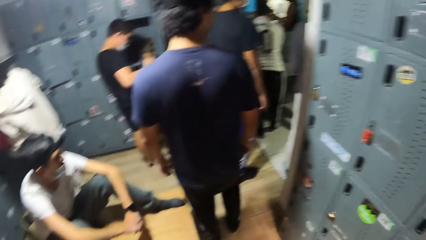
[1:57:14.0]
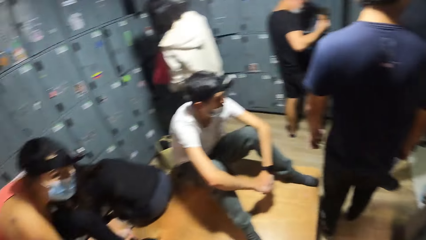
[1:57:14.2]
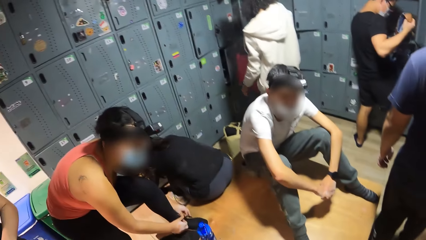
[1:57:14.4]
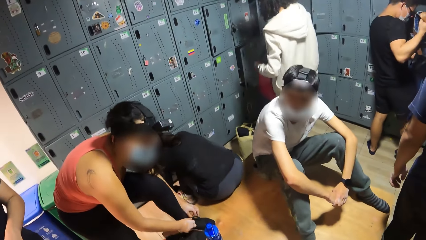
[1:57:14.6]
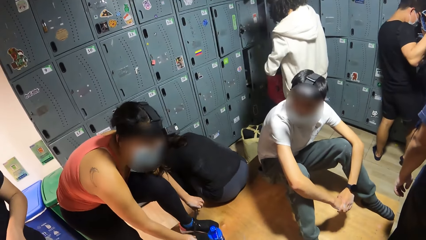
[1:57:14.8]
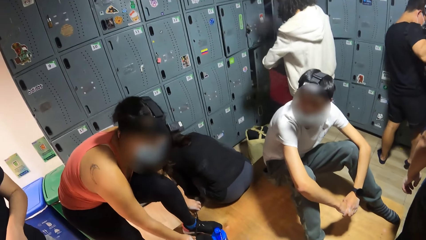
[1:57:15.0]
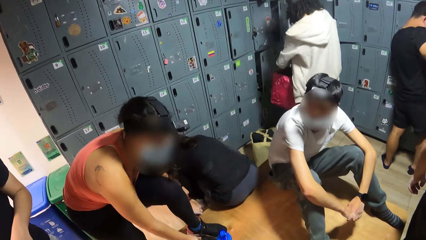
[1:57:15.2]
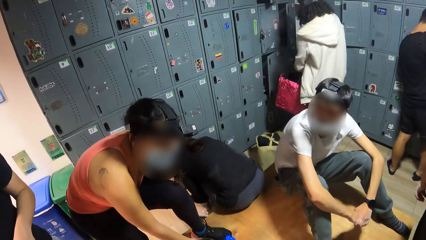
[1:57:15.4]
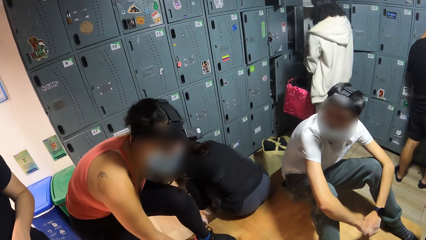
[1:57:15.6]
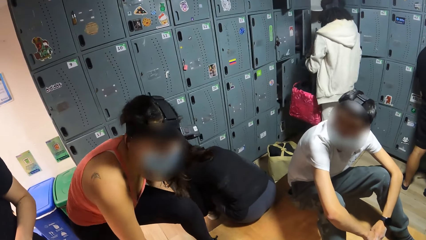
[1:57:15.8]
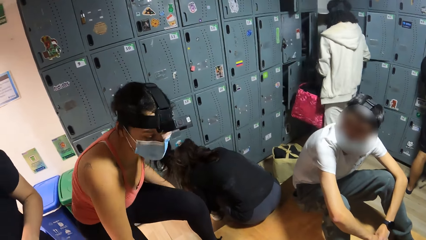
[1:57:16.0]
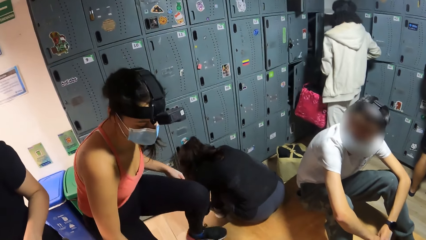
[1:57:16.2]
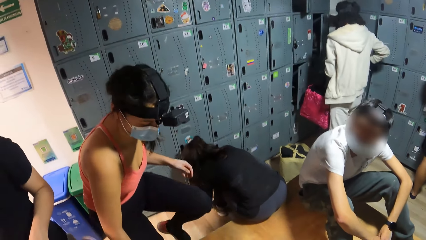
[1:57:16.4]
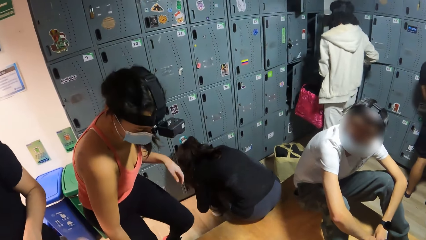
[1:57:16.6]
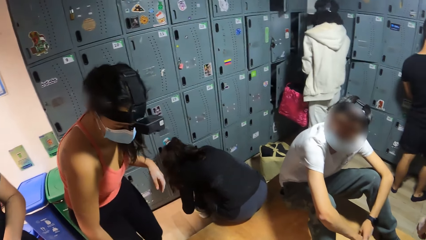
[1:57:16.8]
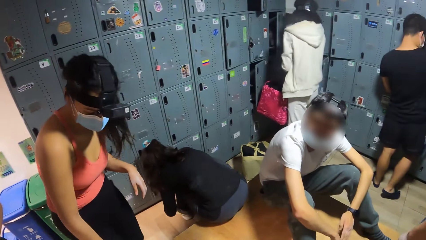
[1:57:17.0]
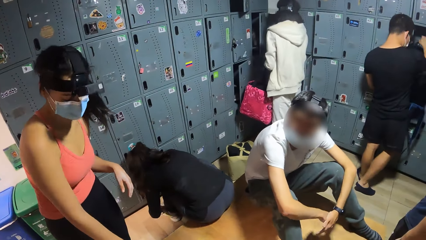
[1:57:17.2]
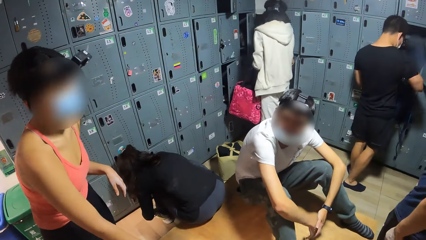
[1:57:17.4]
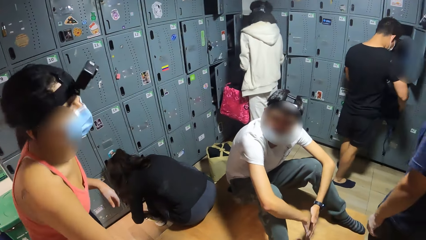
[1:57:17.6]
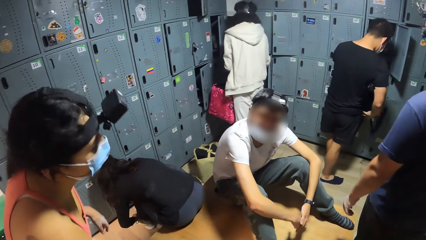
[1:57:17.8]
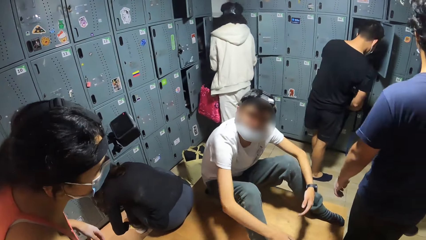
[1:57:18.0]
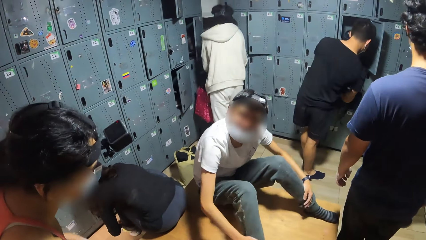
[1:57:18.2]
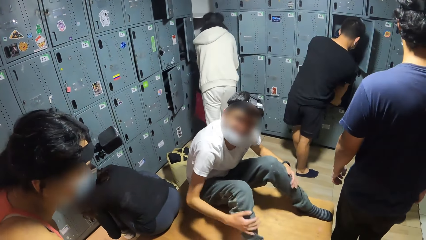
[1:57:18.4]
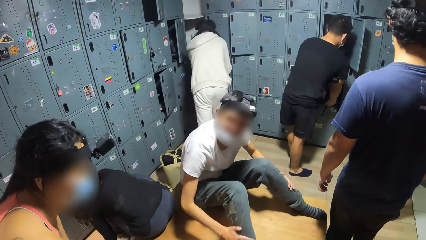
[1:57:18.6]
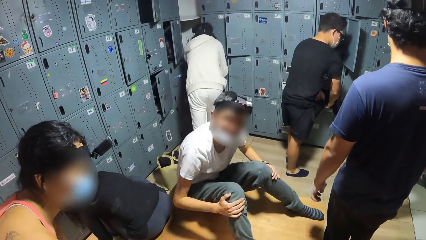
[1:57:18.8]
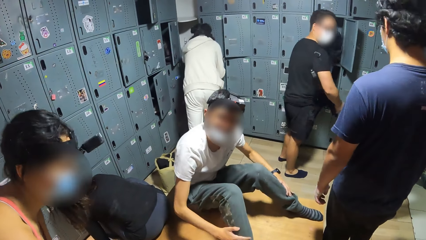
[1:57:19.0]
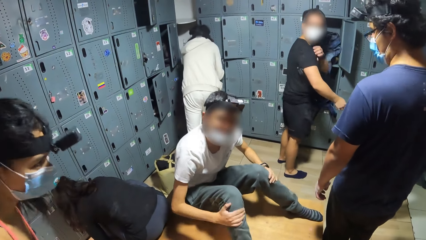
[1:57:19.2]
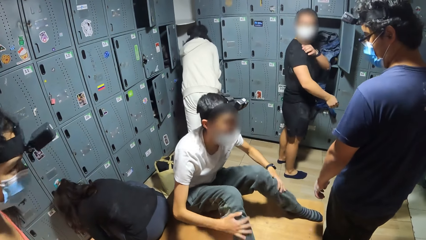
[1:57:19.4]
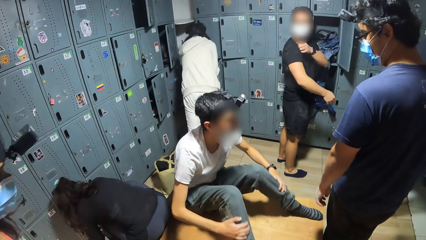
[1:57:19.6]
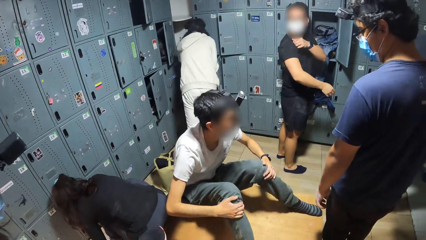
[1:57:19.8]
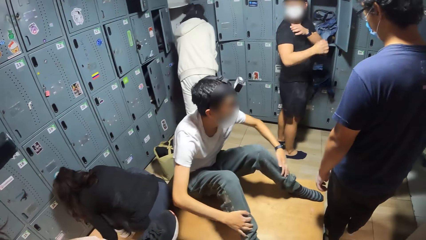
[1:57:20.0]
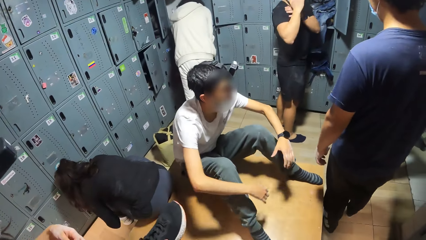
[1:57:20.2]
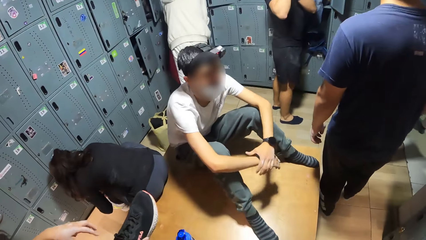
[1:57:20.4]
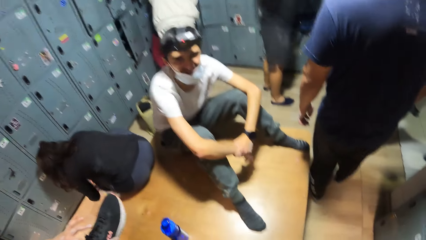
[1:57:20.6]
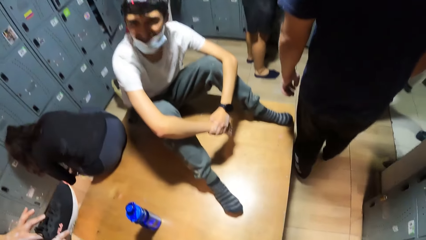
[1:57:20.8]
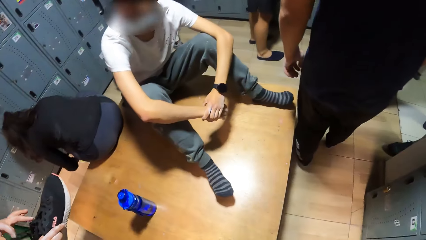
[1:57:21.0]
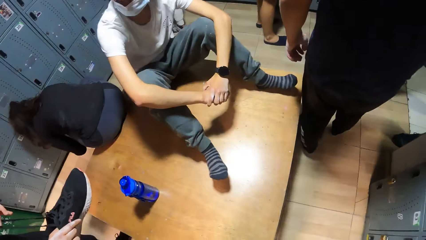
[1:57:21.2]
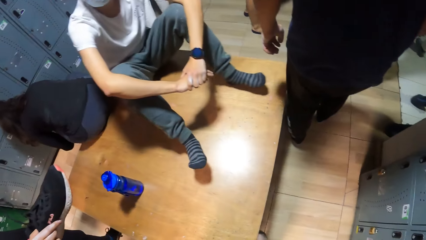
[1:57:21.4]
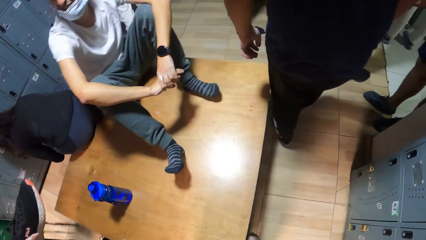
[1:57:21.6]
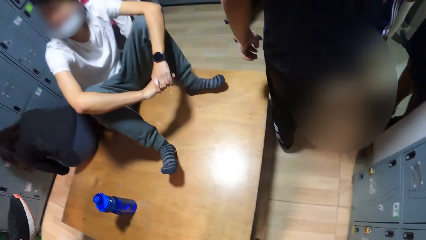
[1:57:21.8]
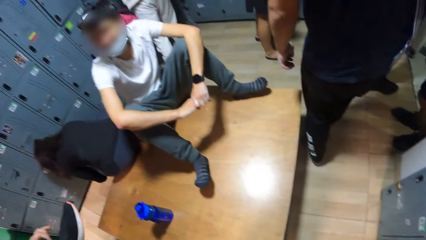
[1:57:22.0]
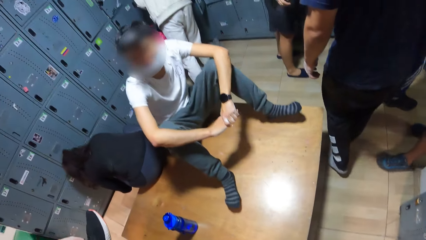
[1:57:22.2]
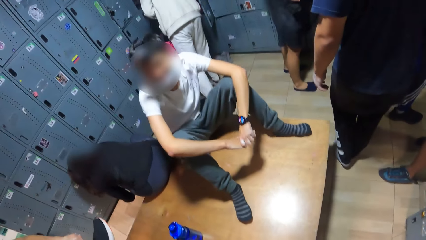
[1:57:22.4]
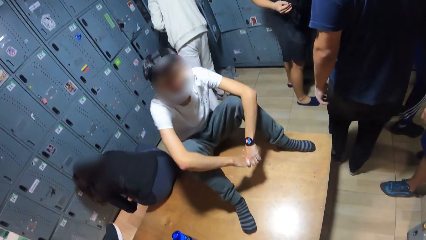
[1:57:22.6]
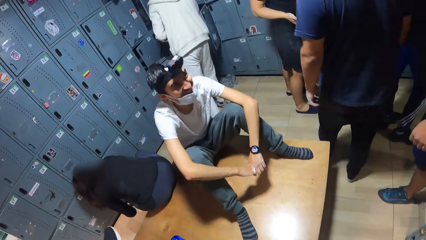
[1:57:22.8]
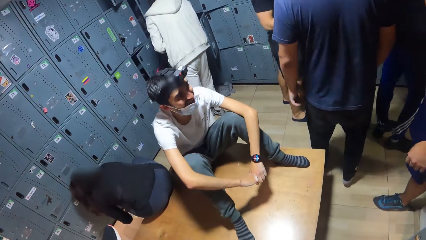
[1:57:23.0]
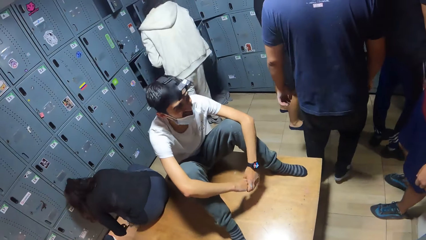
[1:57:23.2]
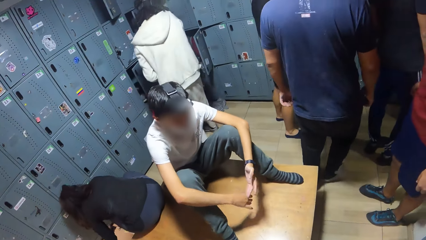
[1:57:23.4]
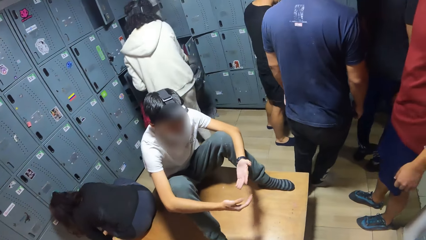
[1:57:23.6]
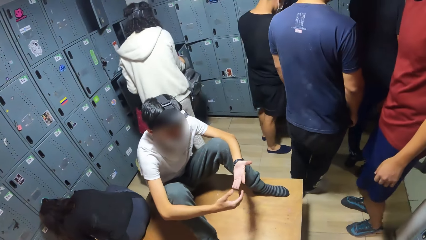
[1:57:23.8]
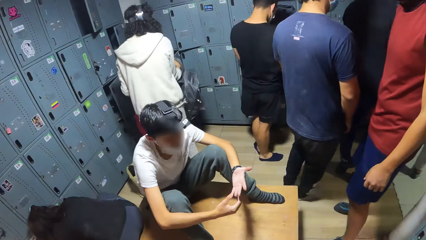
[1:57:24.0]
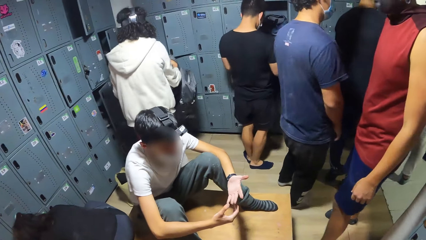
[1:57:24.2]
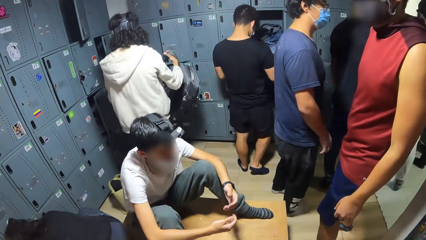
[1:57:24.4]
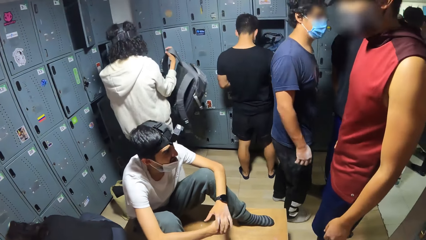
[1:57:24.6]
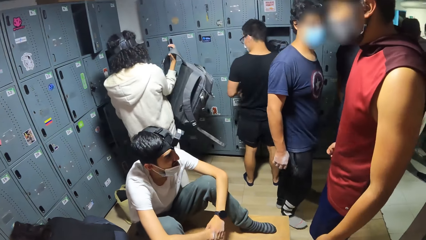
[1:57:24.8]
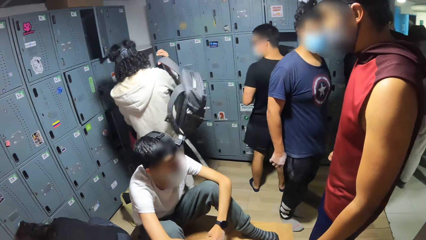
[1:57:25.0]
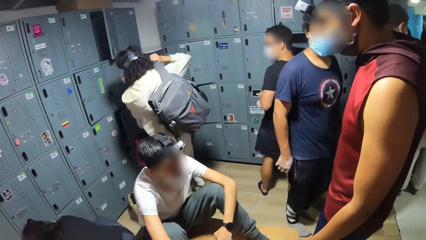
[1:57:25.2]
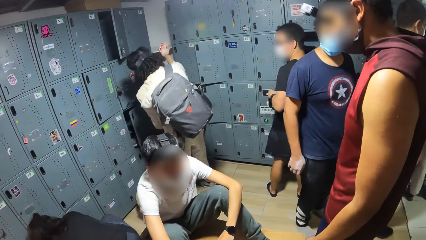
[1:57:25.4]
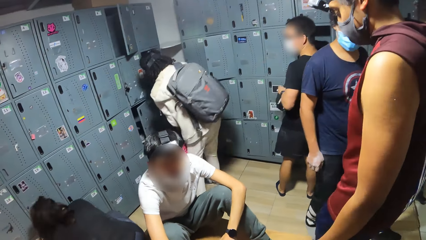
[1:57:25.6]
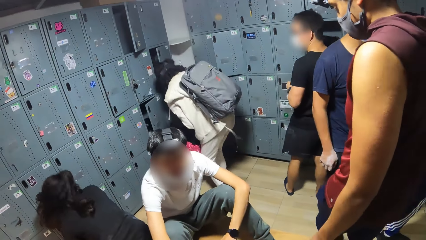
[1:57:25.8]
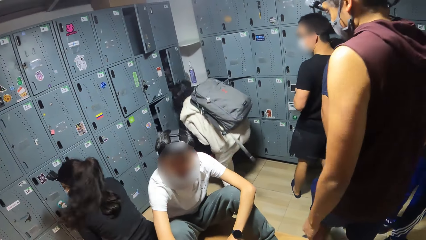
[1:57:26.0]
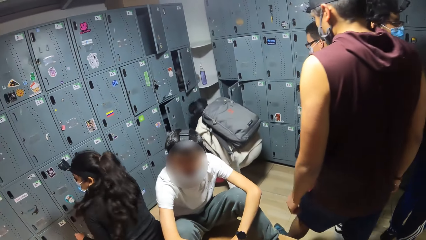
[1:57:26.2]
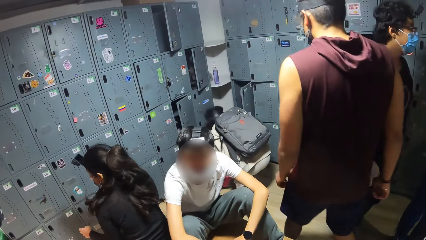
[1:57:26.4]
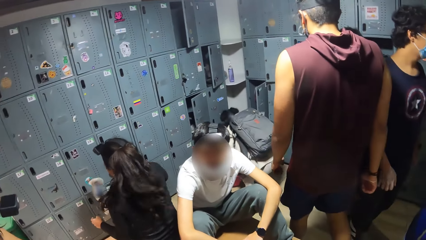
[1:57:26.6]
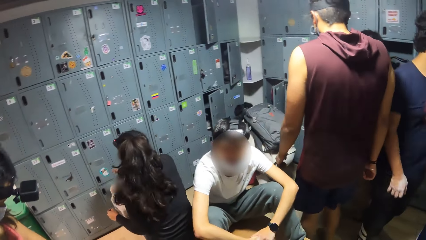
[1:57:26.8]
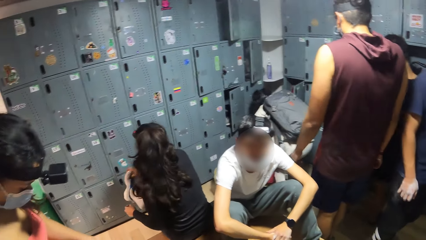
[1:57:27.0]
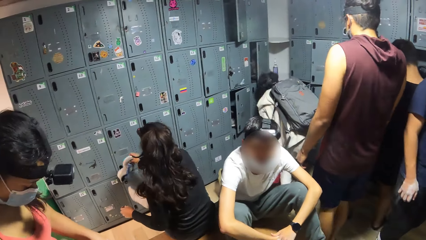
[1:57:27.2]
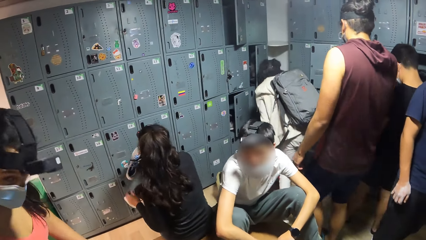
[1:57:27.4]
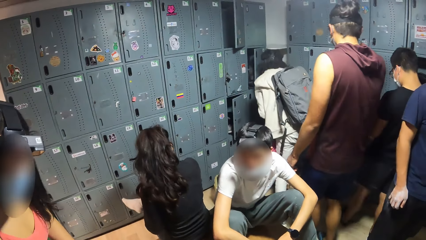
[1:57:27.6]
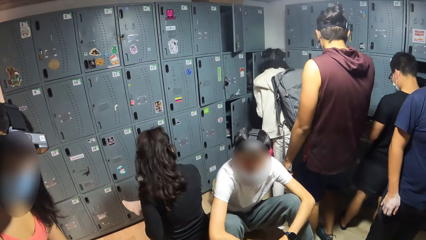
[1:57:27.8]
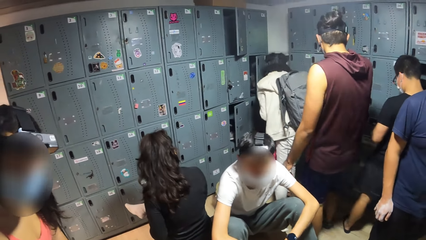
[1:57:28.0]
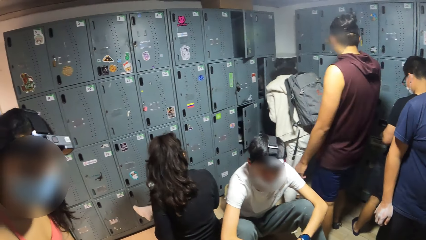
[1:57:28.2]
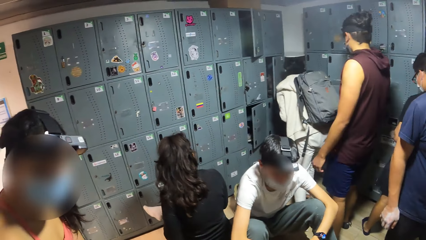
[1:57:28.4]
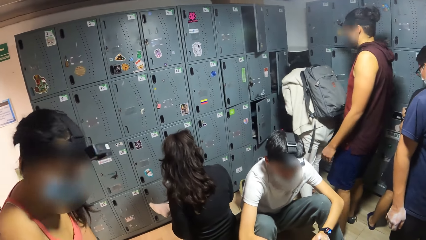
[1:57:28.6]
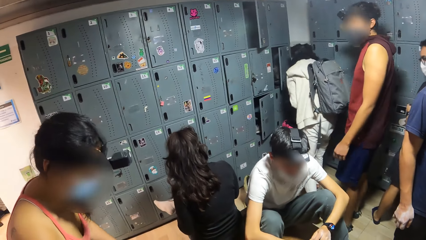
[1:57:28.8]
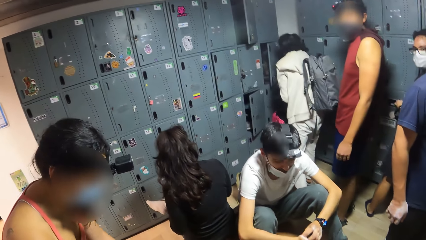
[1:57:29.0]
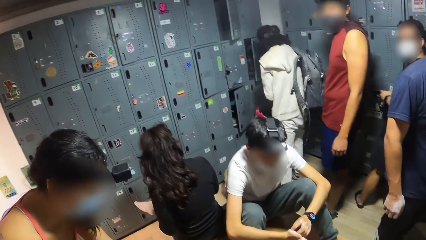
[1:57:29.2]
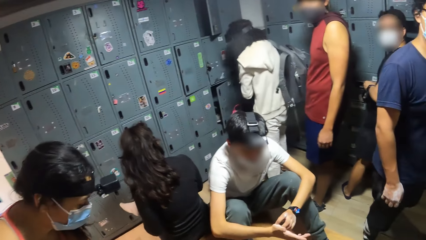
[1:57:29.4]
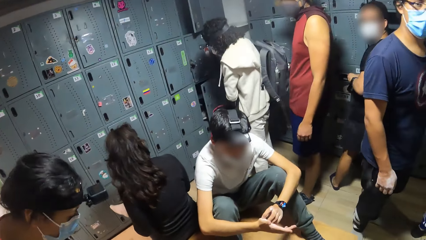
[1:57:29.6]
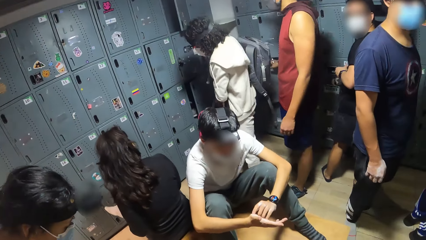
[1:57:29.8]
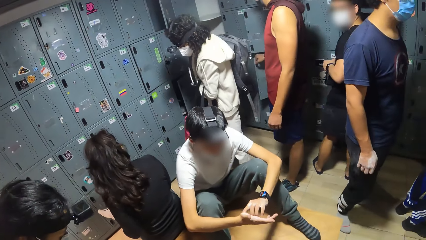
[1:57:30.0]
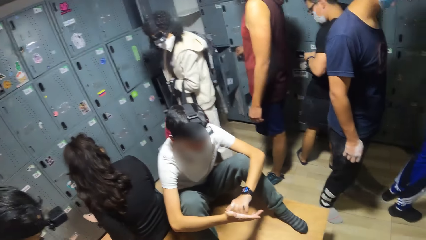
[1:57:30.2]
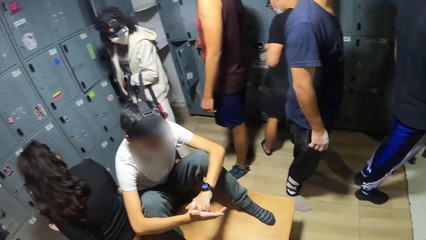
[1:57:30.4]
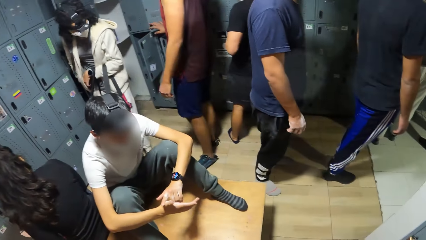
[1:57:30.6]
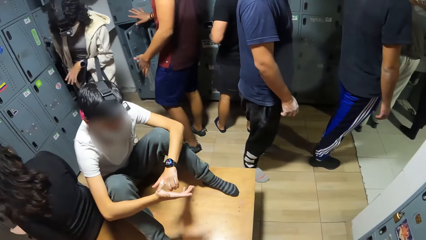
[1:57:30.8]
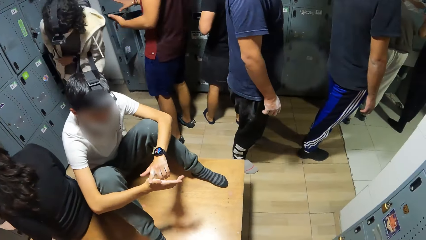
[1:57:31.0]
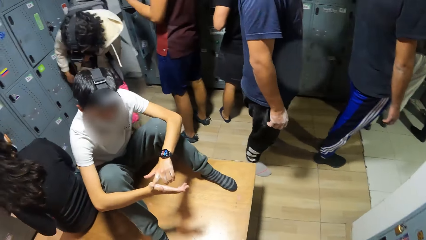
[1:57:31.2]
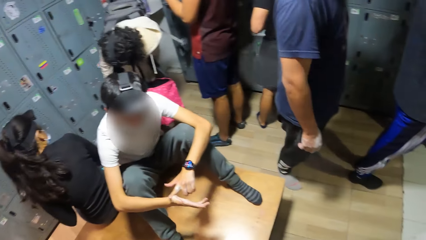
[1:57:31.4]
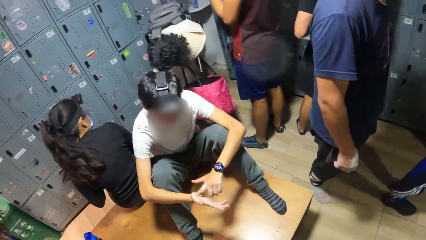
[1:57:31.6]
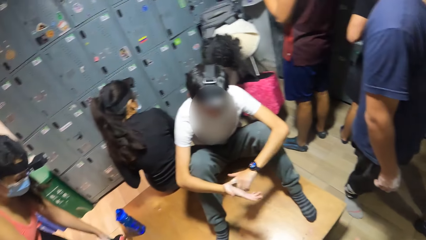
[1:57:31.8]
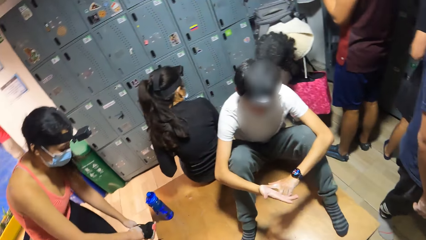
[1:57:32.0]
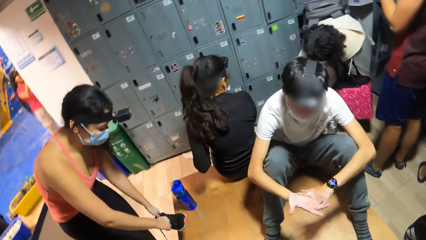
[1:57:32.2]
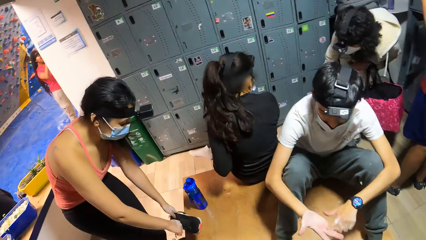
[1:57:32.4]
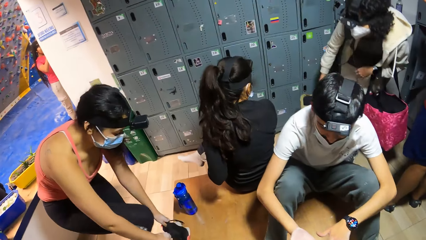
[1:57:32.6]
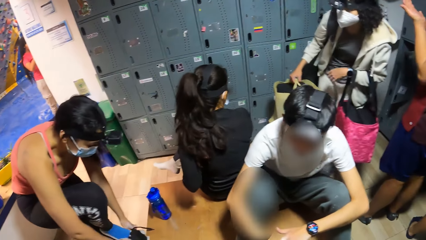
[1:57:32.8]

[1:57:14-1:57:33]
The woman drops her leg on the floor from a table. The man rubs his legs with both hands. The man rubs his left leg on the table. The camera wearer bends down. The man looks at his palms. The man scratches his right palm with a left finger. The camera wearer looks around the room.
